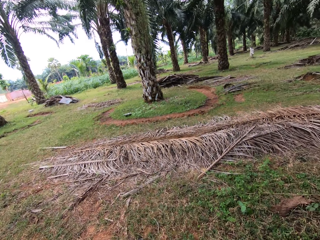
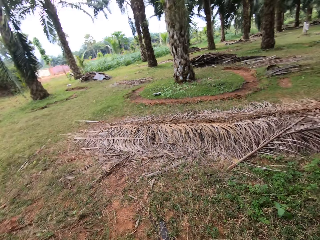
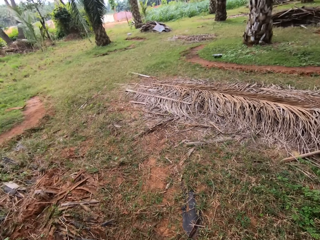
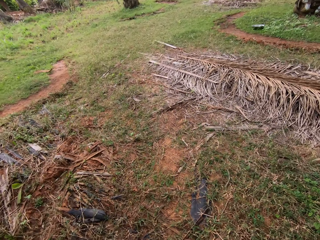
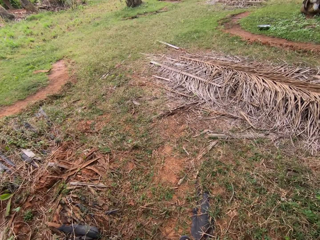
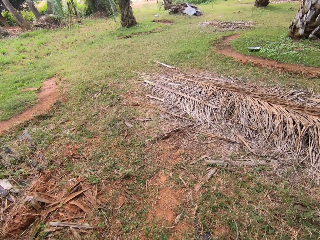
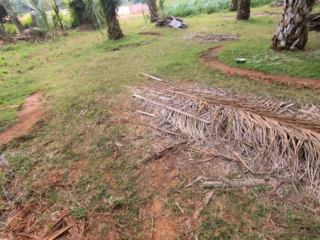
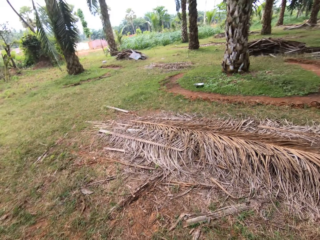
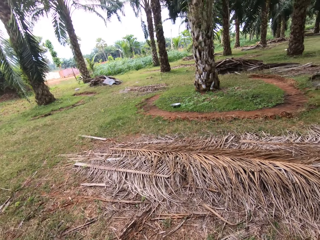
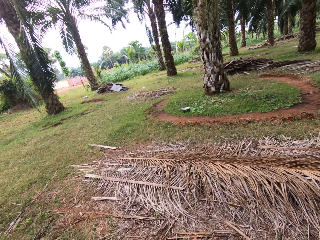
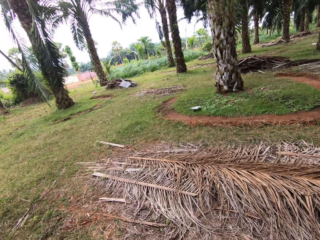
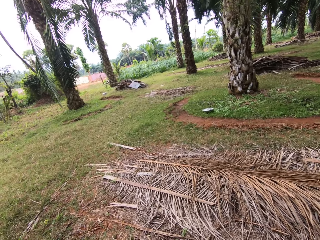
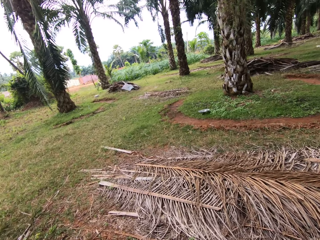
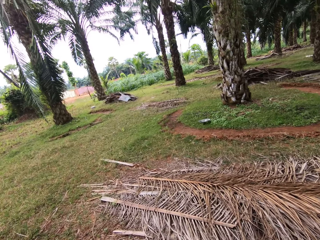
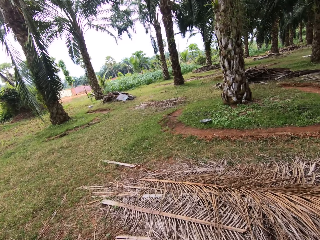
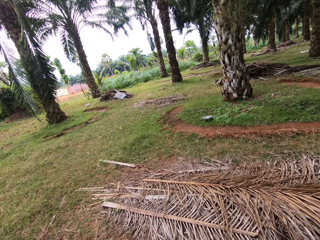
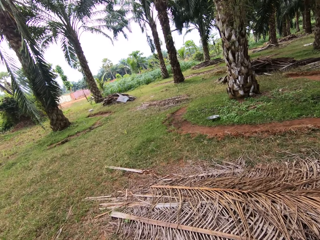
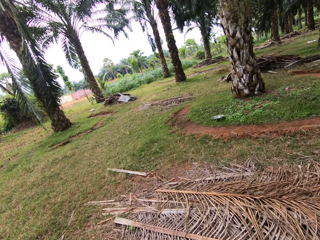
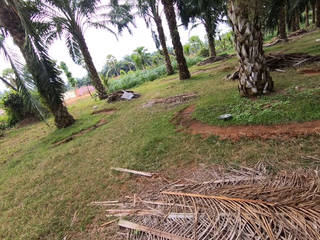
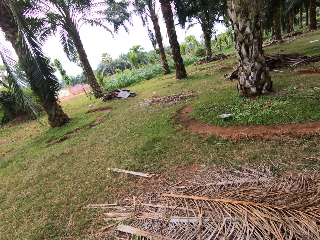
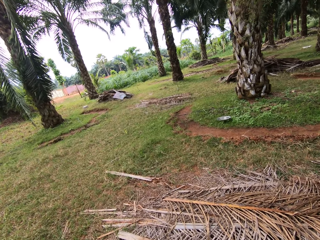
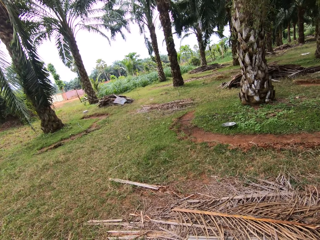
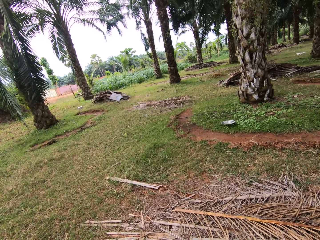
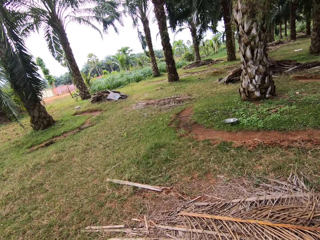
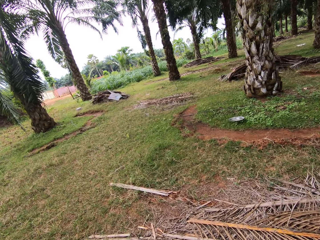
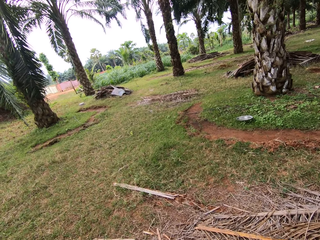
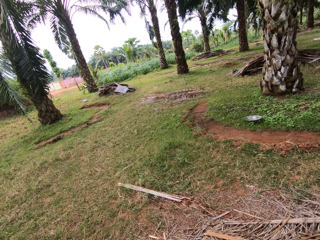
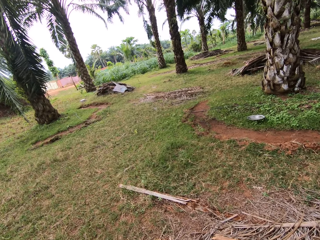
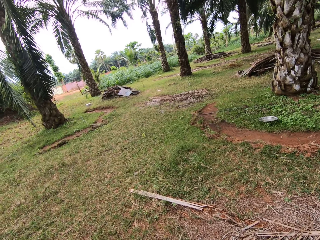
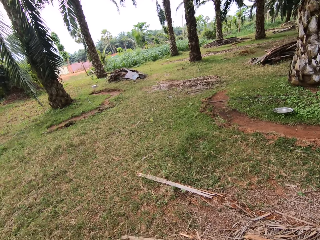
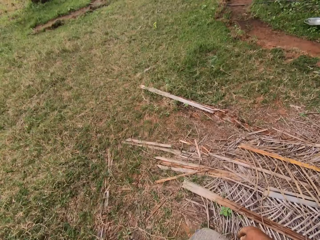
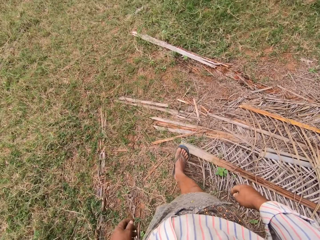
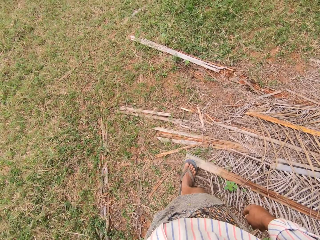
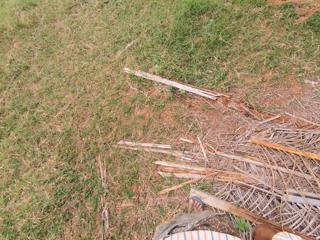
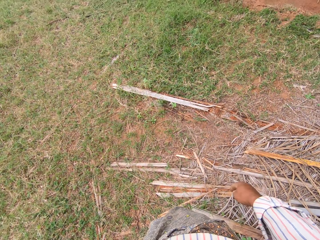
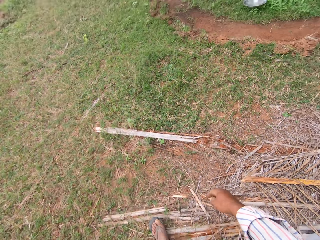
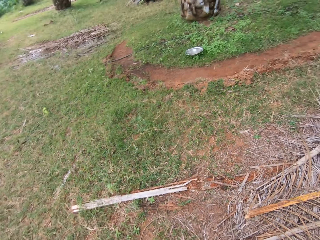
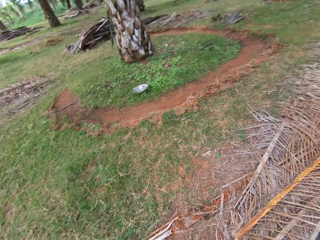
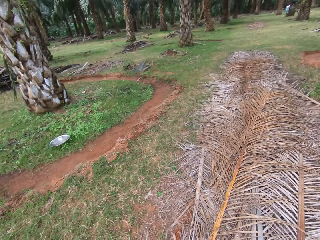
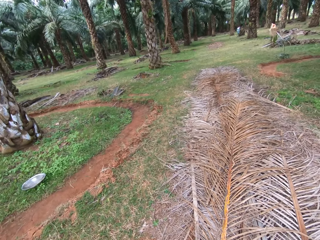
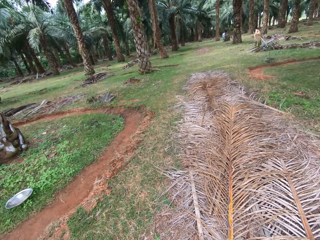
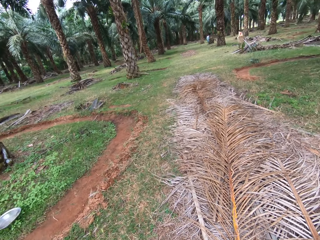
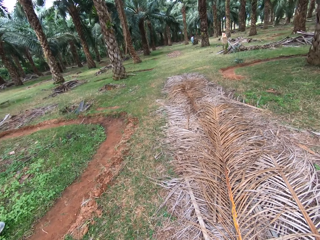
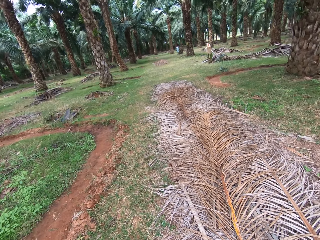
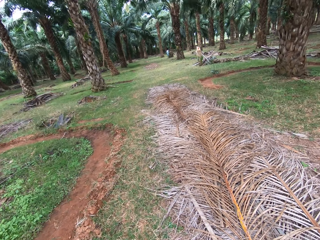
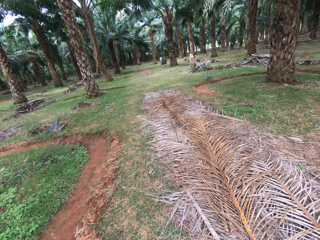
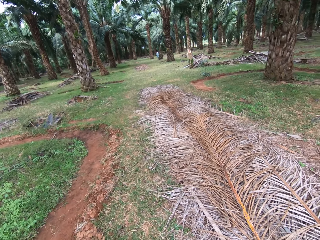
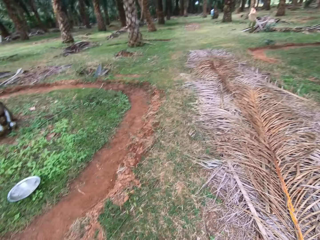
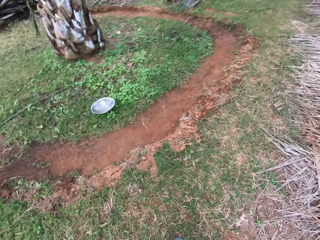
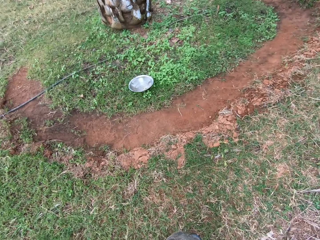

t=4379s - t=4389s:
The camera wearer walks on the farm. They walk away from the heap of rachises.
